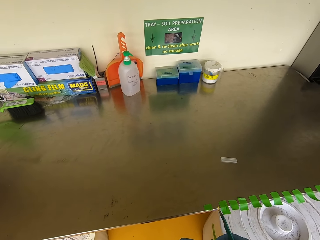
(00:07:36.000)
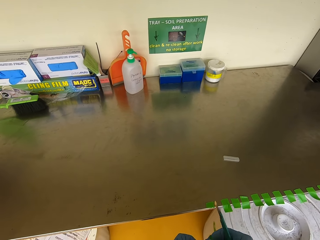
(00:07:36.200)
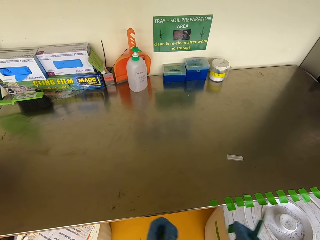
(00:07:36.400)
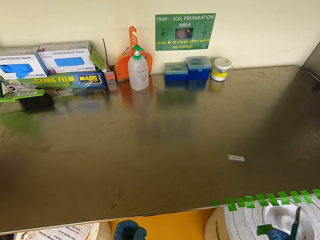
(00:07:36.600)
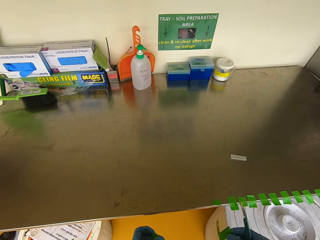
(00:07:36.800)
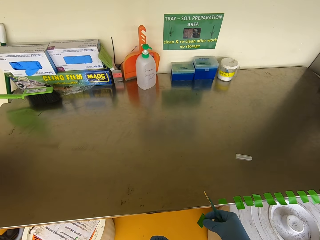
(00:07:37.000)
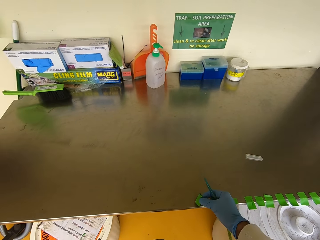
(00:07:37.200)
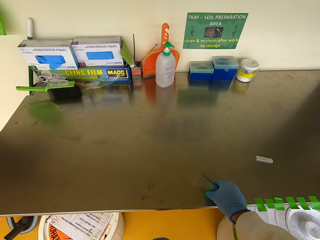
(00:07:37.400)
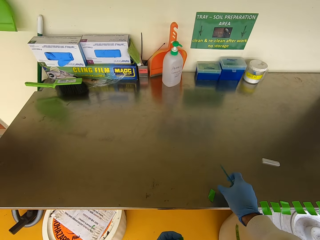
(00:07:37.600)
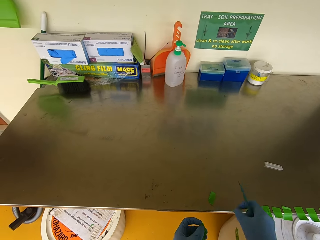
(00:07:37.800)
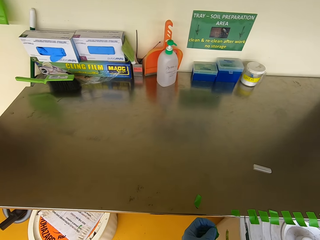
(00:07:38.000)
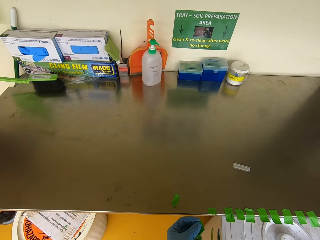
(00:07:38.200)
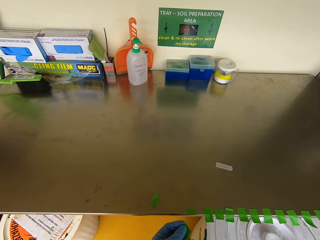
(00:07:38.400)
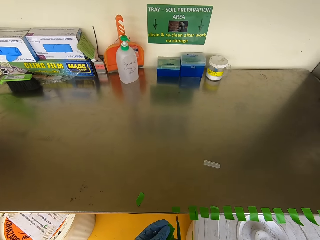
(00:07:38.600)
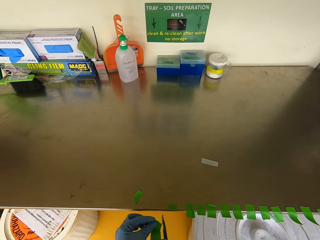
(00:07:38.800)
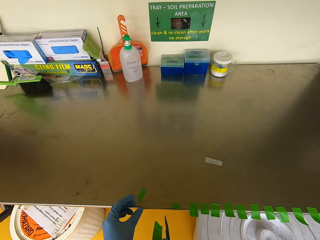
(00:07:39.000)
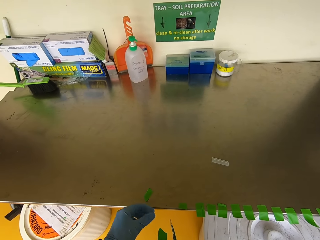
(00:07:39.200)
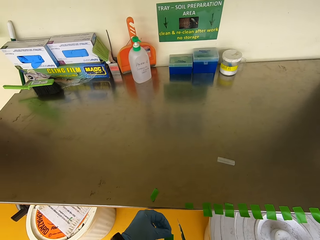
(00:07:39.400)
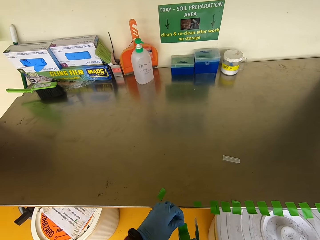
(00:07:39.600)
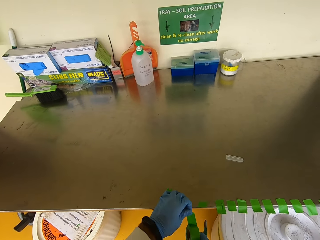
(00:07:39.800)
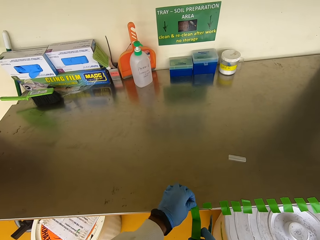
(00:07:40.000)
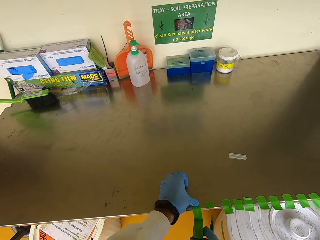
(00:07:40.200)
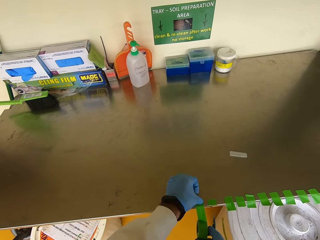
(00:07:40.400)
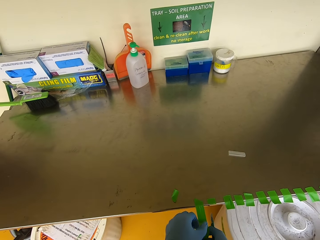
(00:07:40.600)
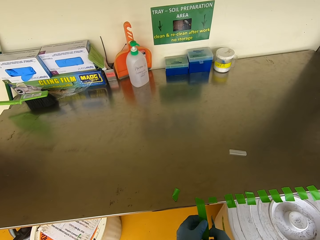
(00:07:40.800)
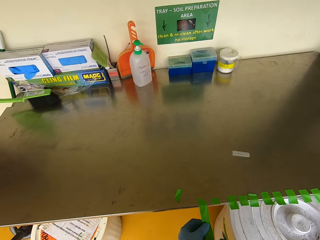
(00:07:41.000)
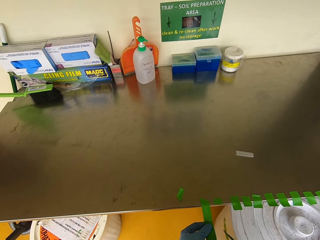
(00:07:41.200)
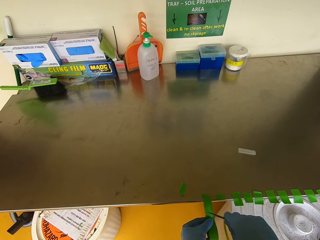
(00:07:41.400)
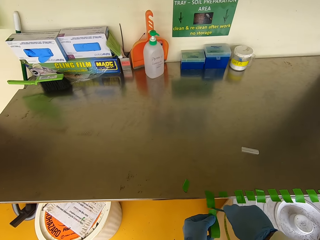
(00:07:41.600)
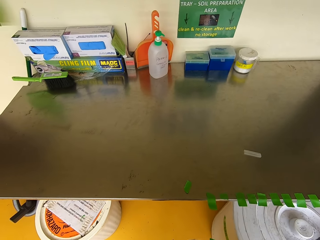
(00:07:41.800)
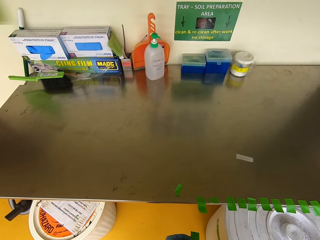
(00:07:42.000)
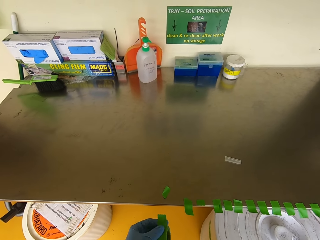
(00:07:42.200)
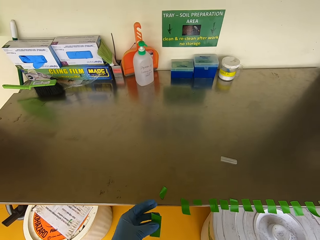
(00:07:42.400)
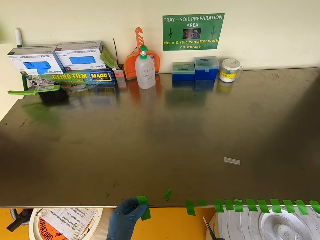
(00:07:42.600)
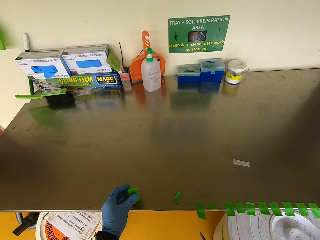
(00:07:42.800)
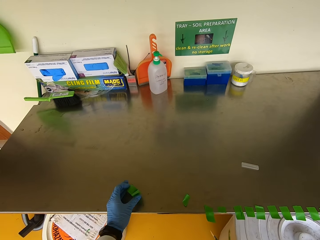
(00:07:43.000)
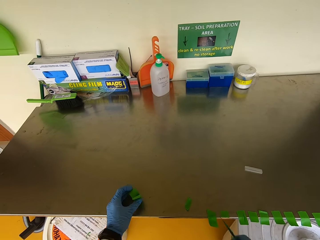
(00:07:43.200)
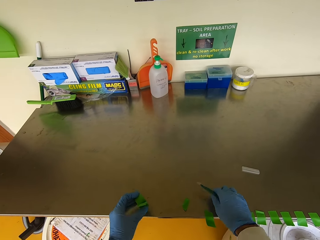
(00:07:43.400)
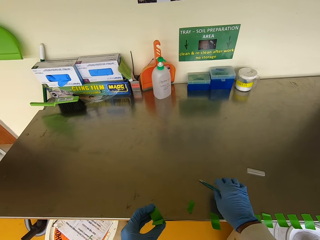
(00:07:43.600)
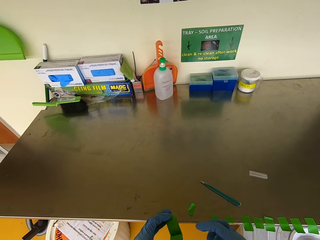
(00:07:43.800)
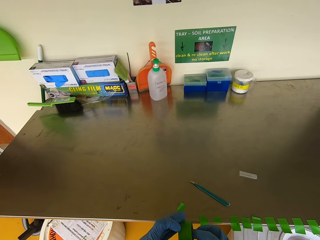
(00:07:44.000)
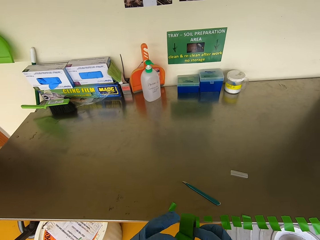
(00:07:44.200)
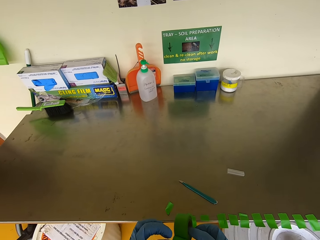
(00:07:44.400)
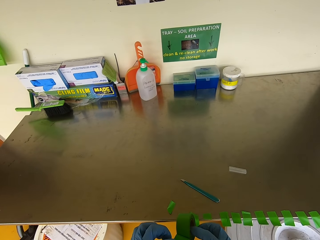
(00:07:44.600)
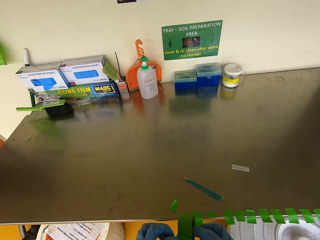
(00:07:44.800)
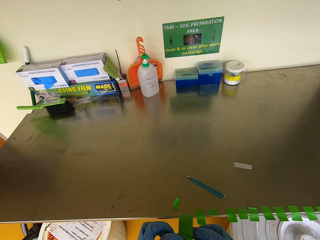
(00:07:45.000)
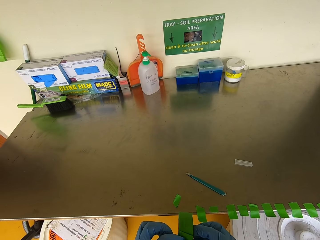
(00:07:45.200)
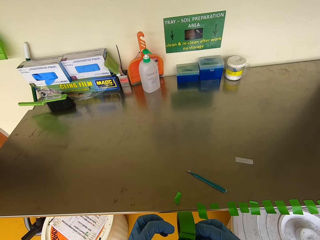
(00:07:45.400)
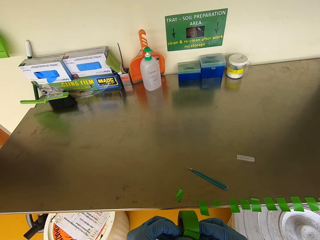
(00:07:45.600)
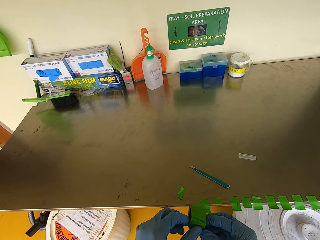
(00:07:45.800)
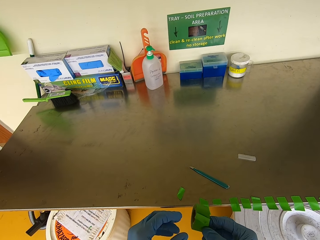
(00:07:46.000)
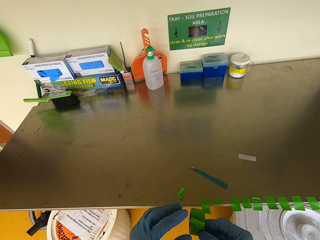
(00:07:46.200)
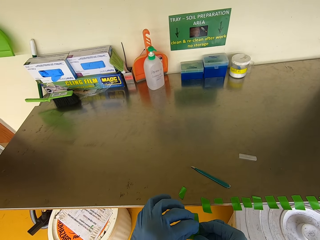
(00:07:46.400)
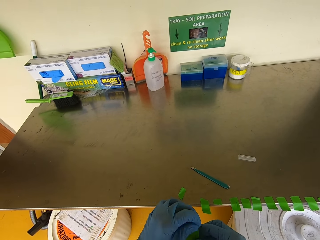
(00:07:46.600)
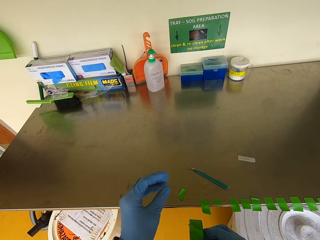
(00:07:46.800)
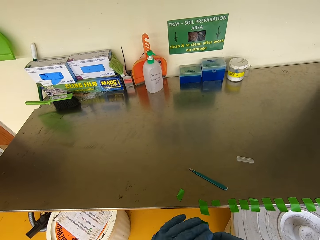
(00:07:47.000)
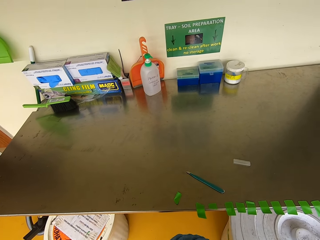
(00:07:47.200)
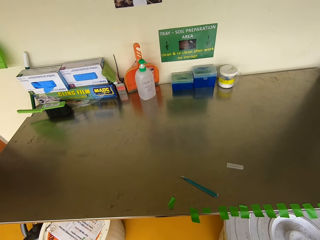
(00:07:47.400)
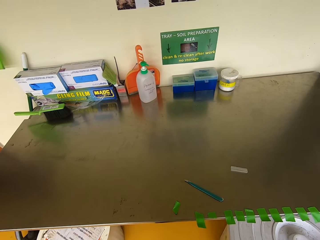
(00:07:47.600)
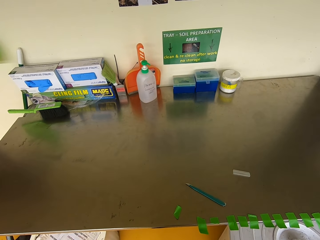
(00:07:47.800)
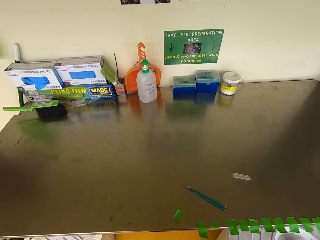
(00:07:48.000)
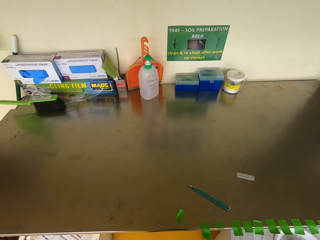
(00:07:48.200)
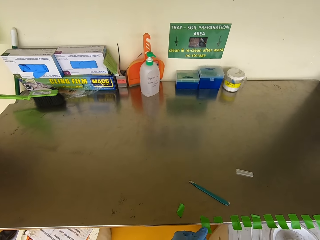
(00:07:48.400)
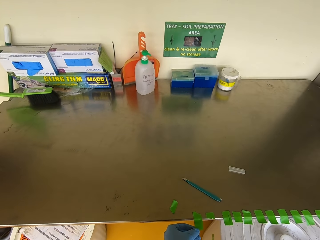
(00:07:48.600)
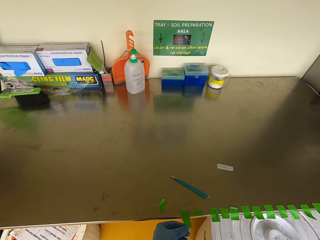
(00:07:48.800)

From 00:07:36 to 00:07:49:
The camera wearer cuts the green plant tie tape. They stick the plant tie tape on a counter. They stick the plant tie tape on the counter. They cut the green plant tie tape. They put down a grafting knife on a table. They pull the tape. They fold the green plant tie tape.

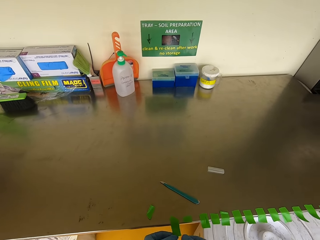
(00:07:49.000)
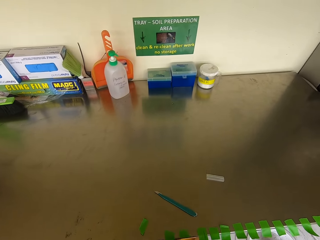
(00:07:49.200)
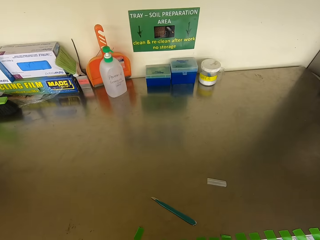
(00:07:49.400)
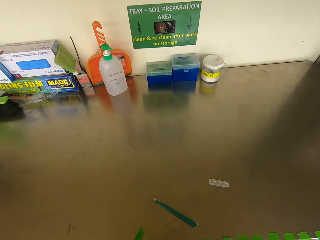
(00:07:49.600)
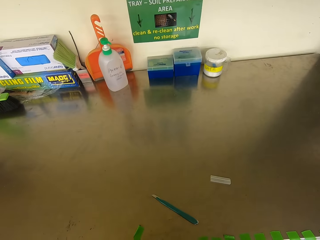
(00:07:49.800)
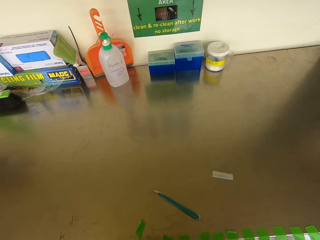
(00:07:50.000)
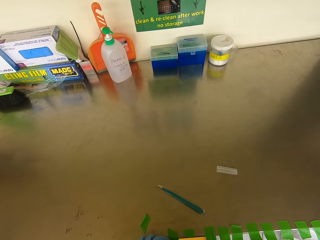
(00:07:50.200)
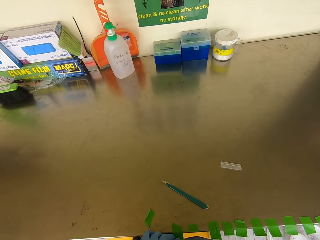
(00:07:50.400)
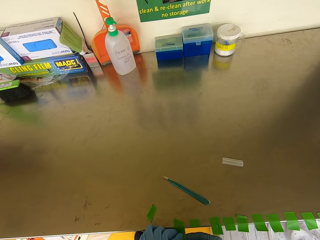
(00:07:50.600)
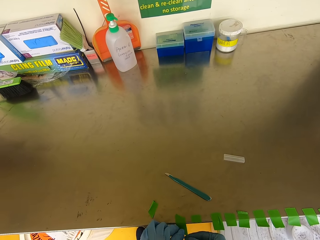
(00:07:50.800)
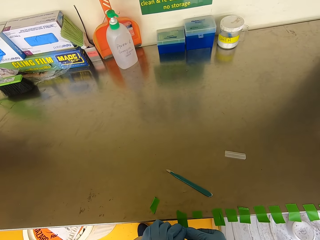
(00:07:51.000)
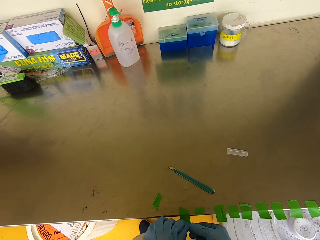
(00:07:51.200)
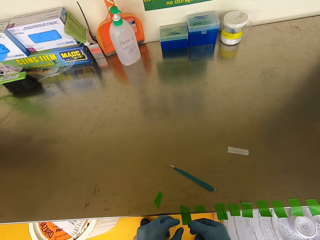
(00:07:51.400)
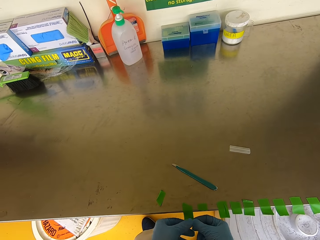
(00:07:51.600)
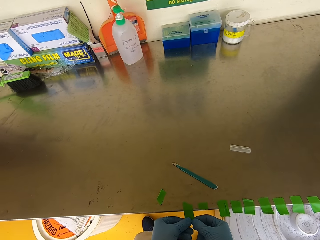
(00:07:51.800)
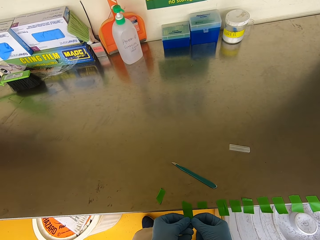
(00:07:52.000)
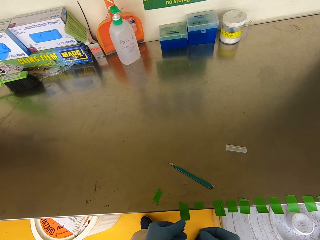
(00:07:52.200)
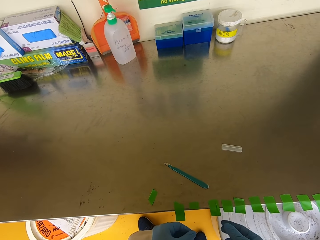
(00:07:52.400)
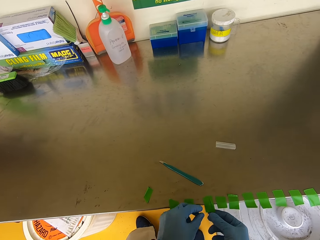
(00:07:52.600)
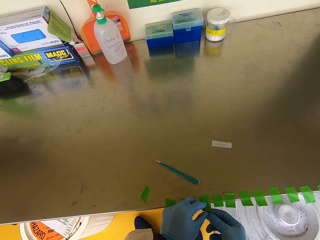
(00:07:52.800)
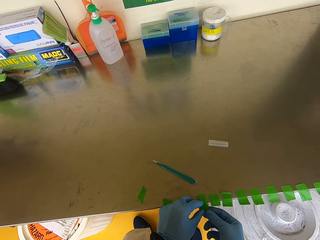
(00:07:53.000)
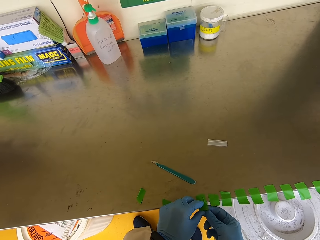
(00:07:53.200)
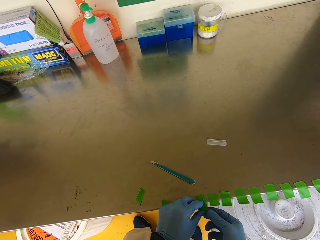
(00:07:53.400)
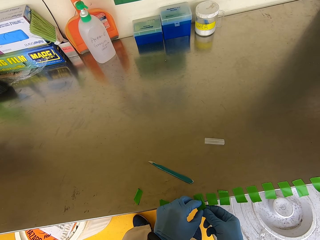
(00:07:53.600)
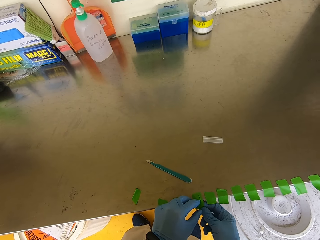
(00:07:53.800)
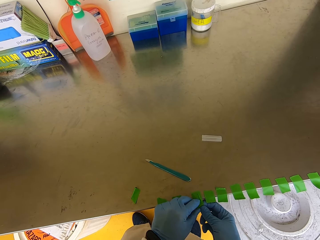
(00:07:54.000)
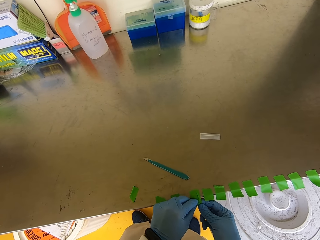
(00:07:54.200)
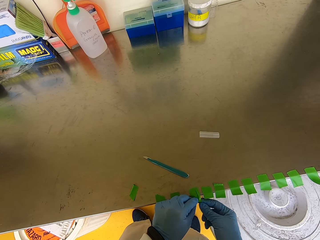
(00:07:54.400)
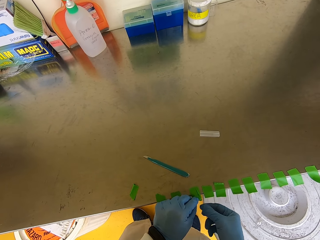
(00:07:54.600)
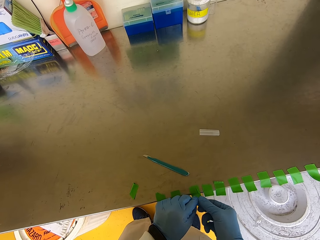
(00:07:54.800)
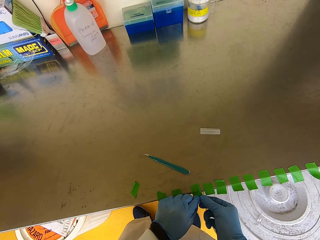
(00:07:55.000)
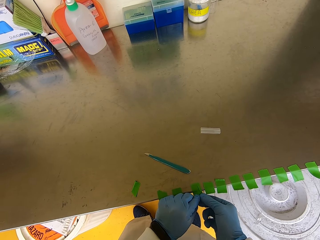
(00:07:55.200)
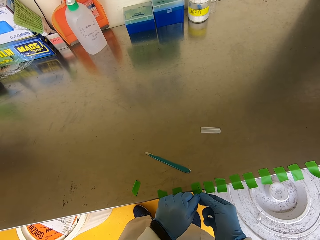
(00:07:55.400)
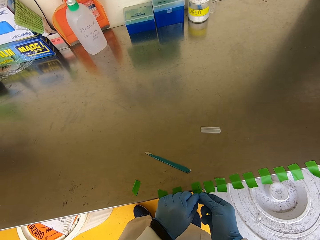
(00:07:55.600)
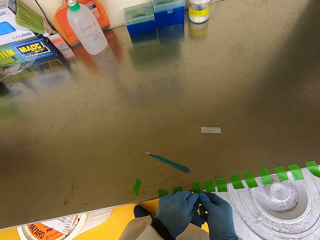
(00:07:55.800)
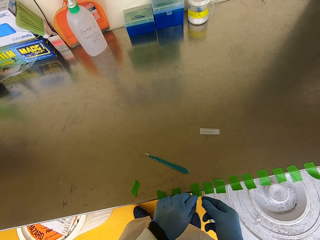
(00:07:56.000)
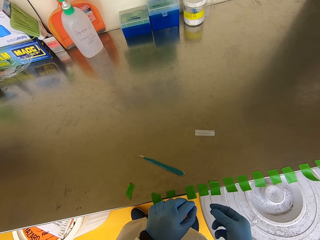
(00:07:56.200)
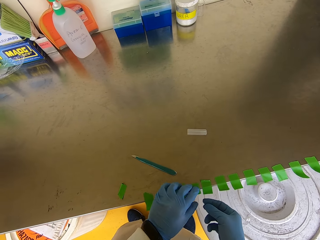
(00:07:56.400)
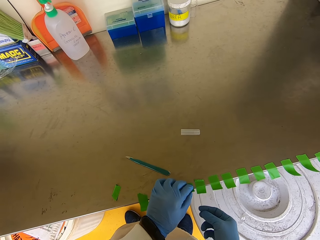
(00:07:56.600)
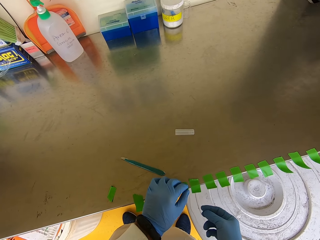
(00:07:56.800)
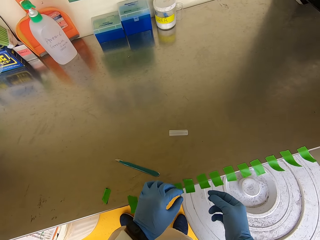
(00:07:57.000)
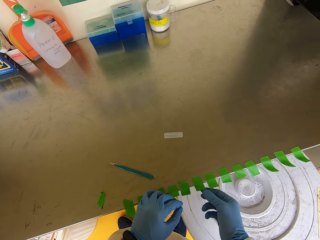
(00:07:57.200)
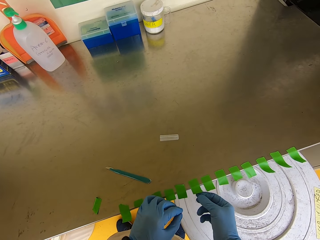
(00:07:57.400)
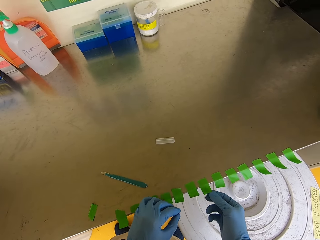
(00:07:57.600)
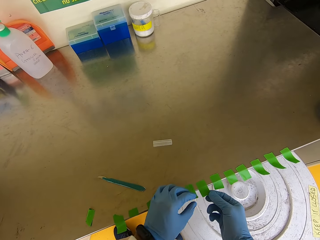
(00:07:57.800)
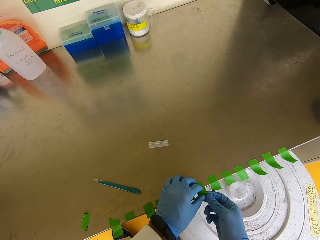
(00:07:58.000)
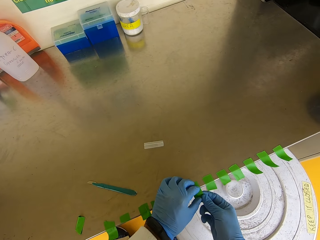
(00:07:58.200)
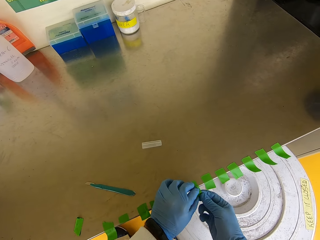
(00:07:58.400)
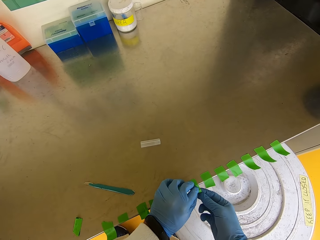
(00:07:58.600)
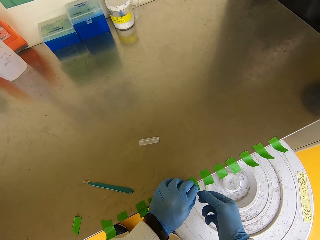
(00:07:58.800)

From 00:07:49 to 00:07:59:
The camera wearer folds the green plant tie tape sticker on a counter.
